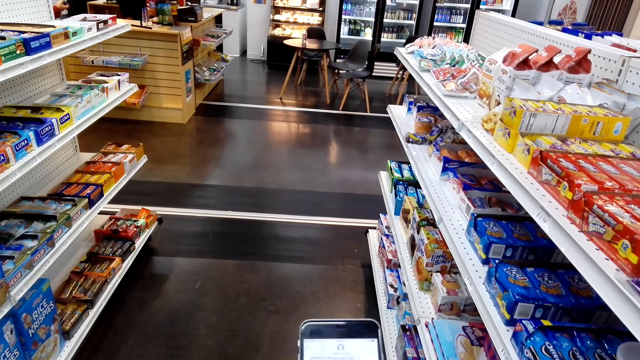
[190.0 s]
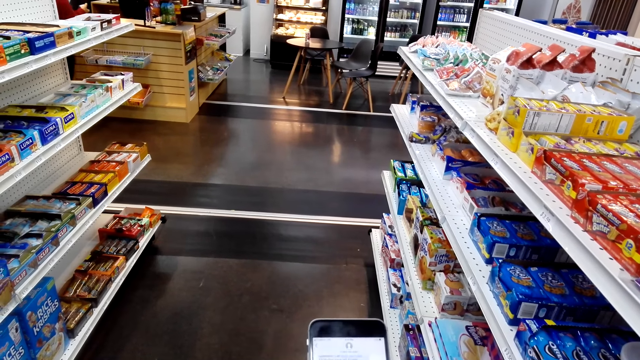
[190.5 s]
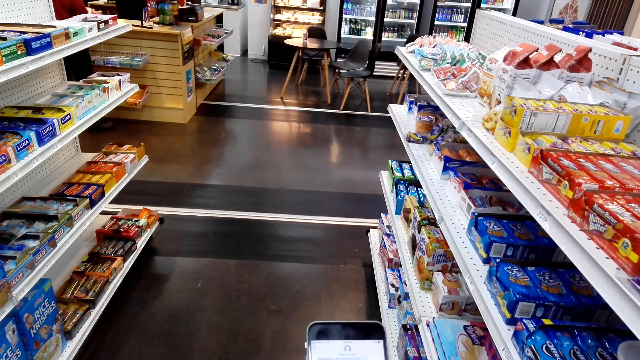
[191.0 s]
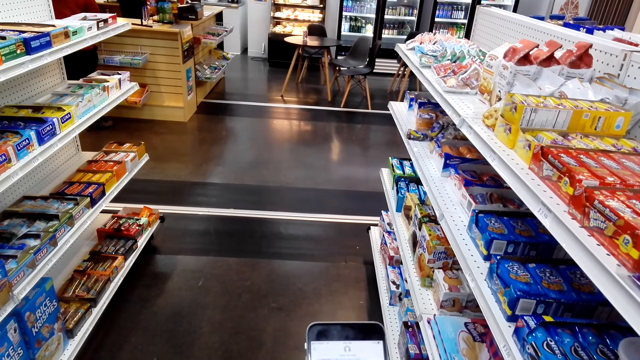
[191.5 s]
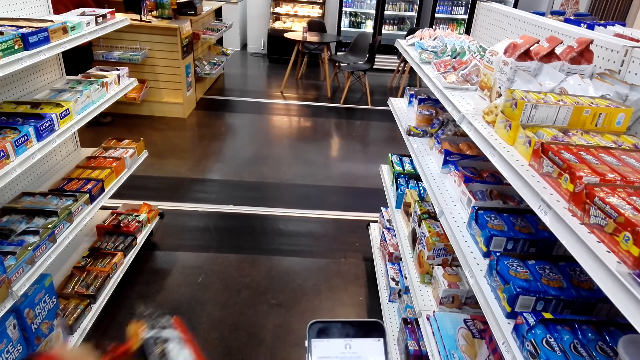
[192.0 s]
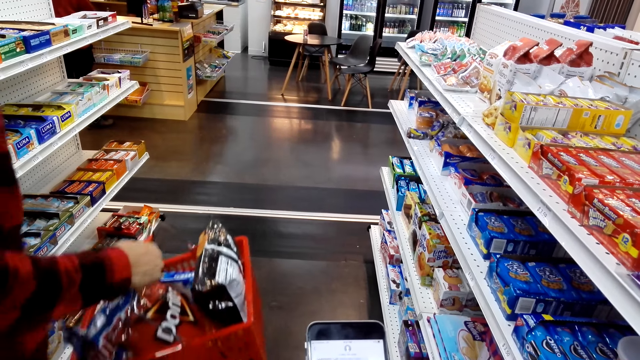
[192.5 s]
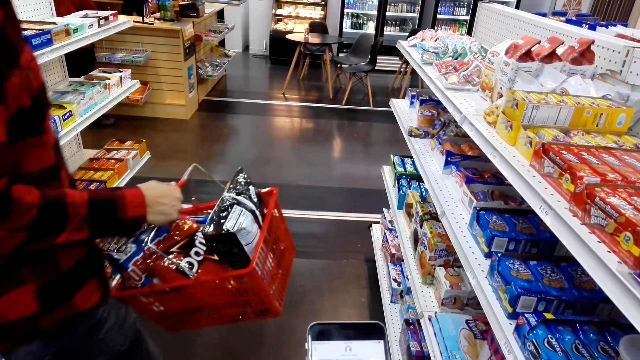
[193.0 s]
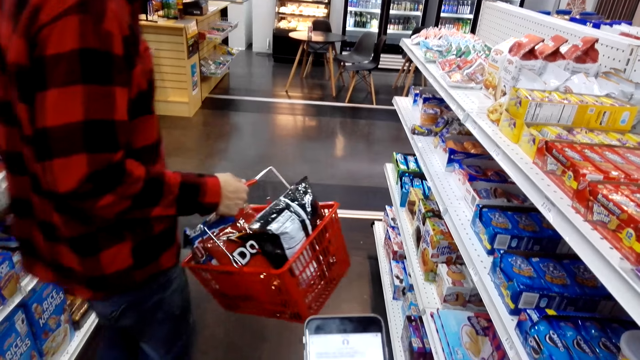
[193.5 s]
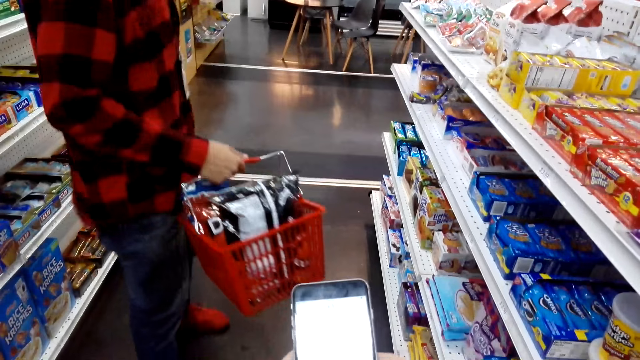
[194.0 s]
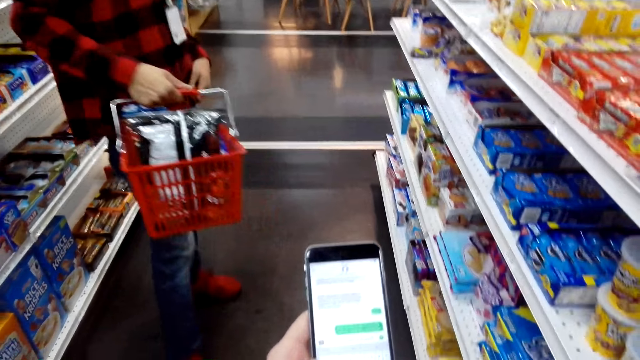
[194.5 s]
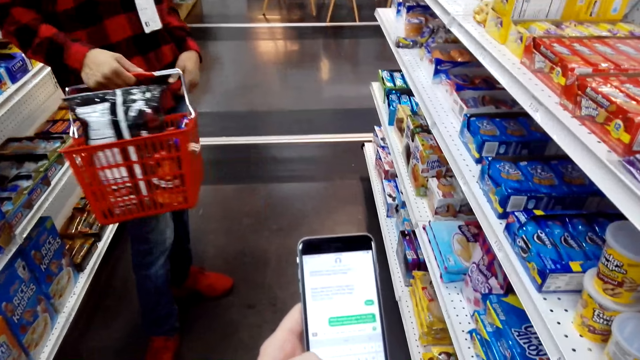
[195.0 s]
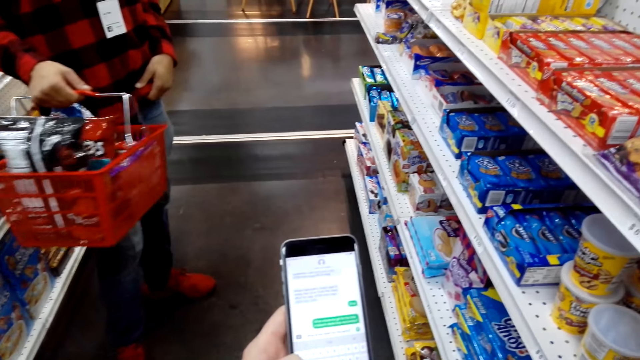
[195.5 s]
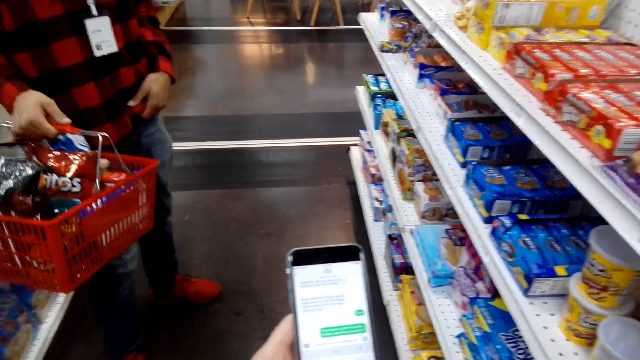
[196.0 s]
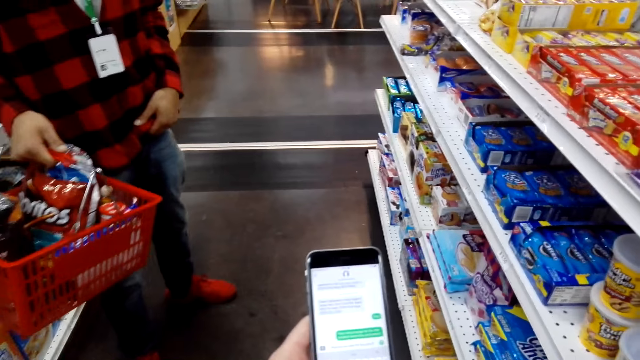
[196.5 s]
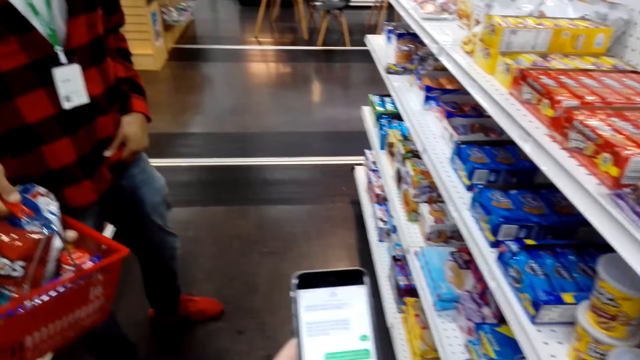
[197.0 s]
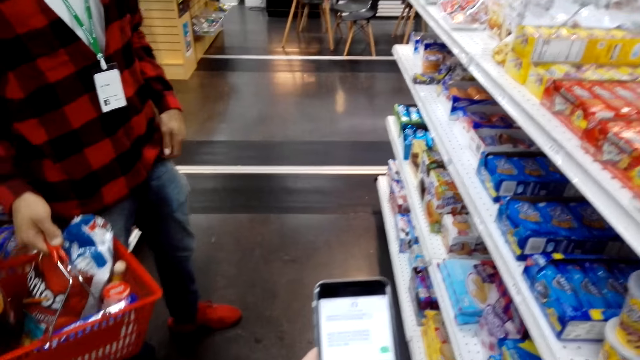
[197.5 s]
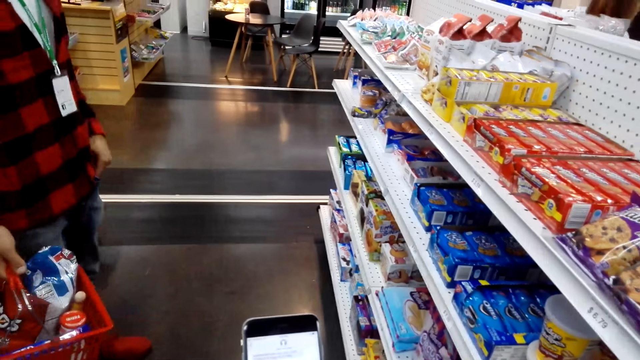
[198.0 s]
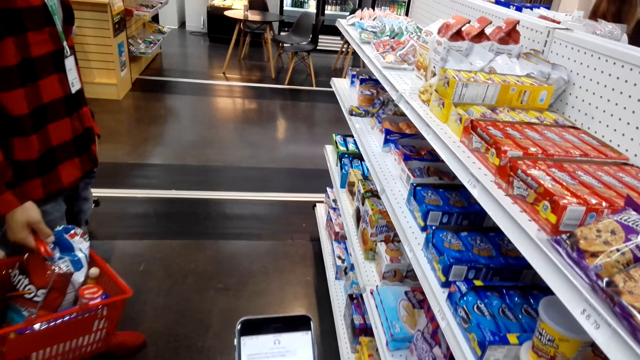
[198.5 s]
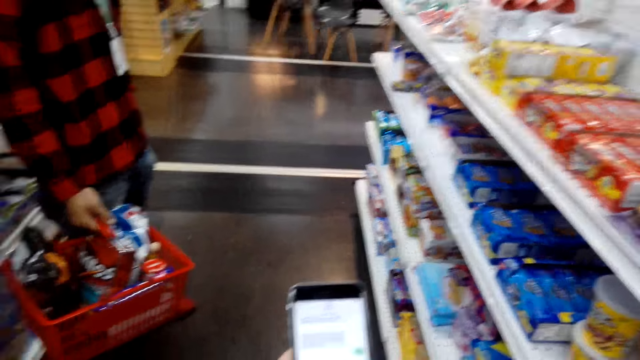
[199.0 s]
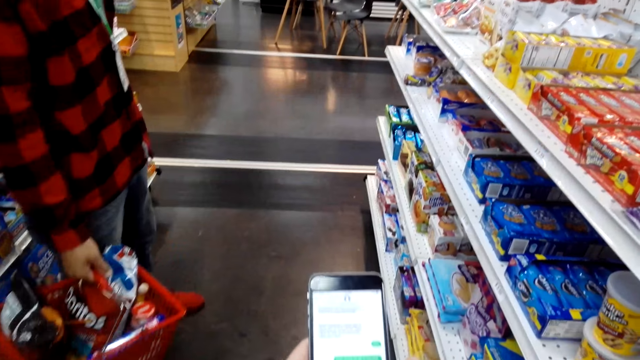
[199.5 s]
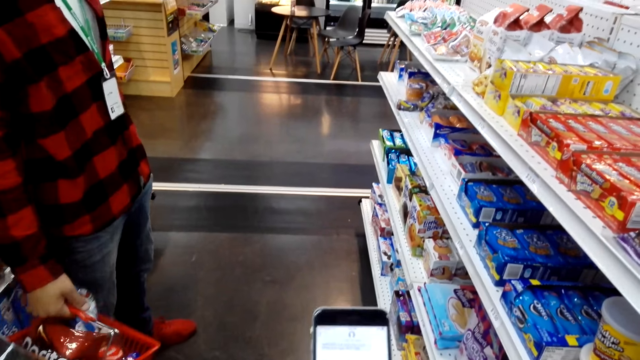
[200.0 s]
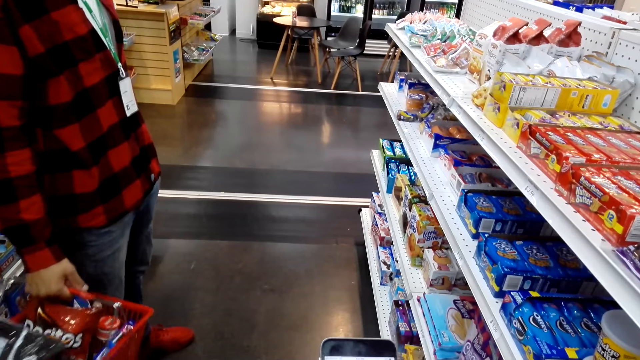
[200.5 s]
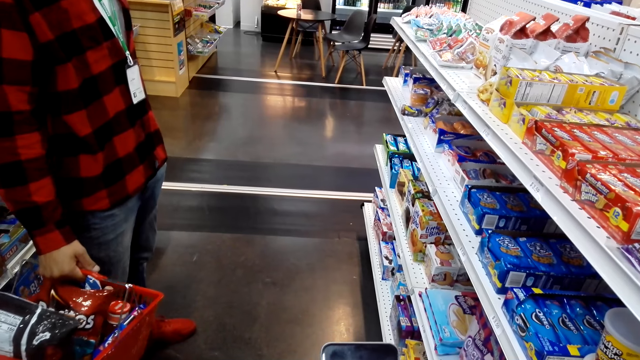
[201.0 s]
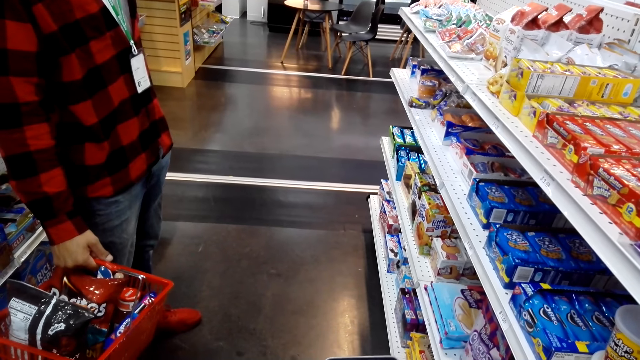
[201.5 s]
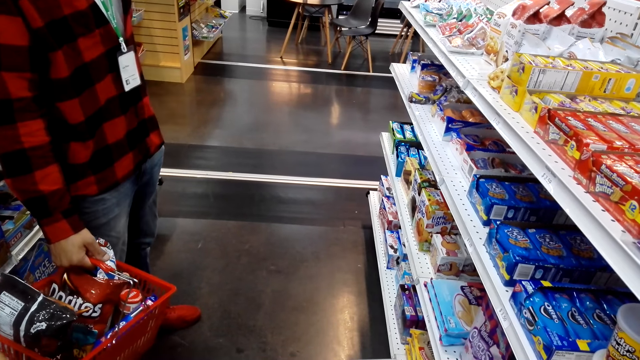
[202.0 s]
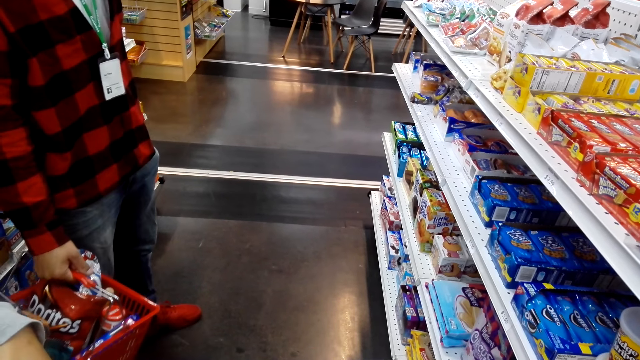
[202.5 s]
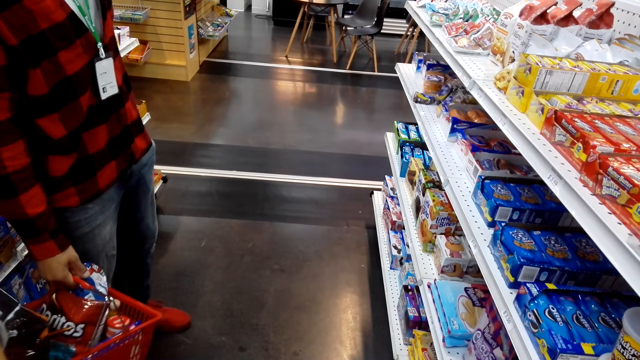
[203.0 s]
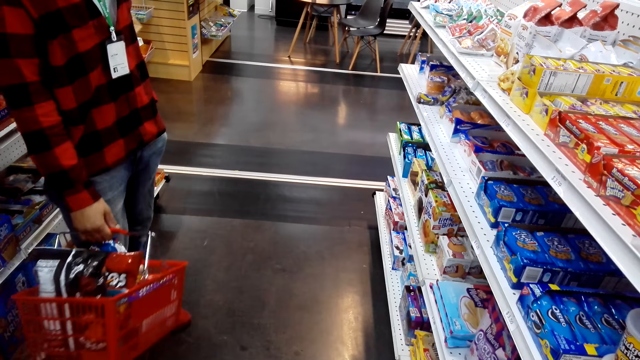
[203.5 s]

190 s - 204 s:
A person walks around. The person holds the basket. The camera wearer moves the hand up. They touch the face. They move the hand down. They type on a phone.

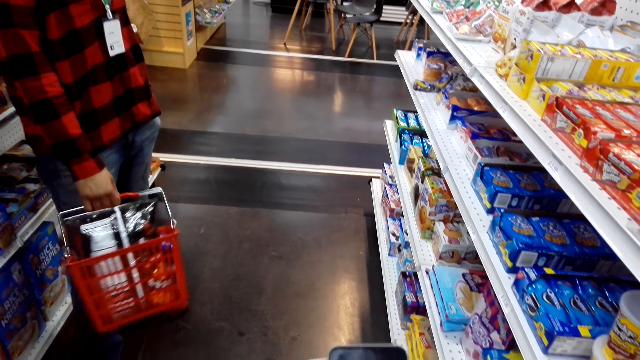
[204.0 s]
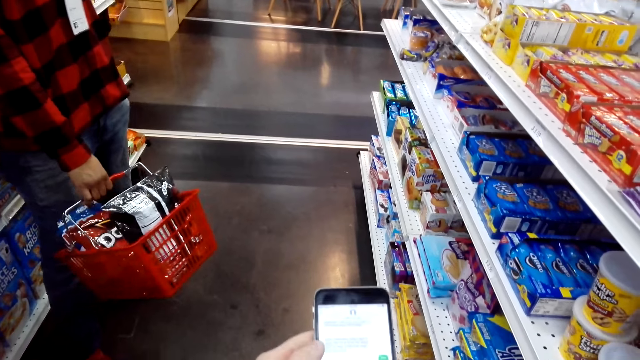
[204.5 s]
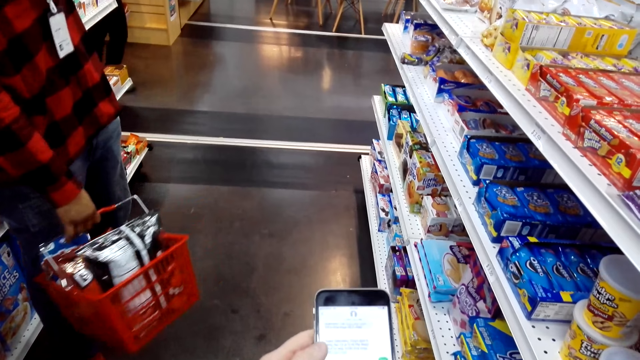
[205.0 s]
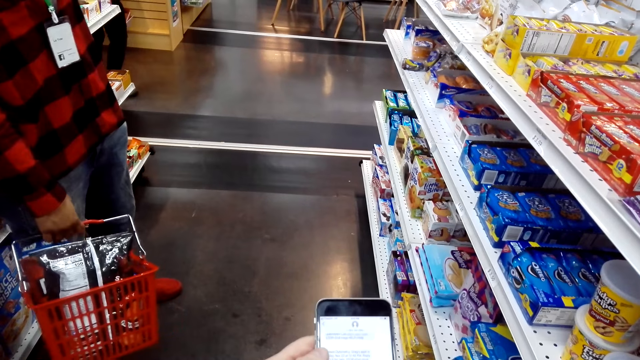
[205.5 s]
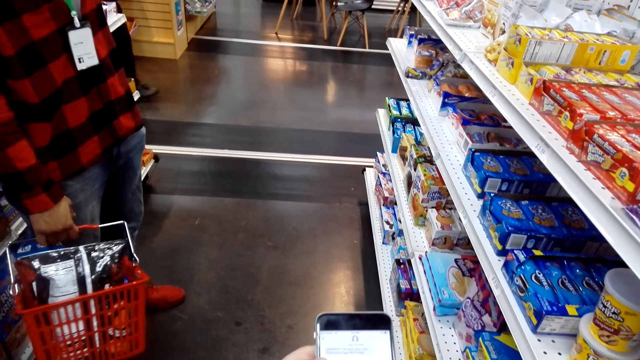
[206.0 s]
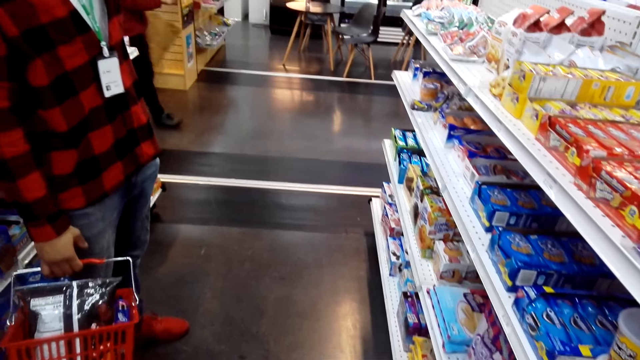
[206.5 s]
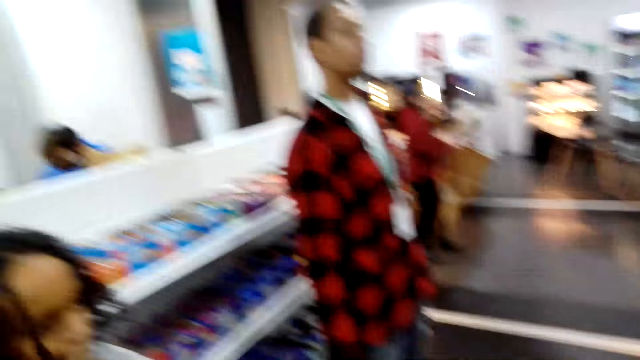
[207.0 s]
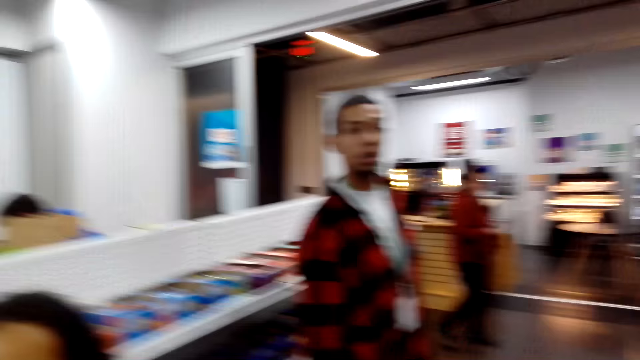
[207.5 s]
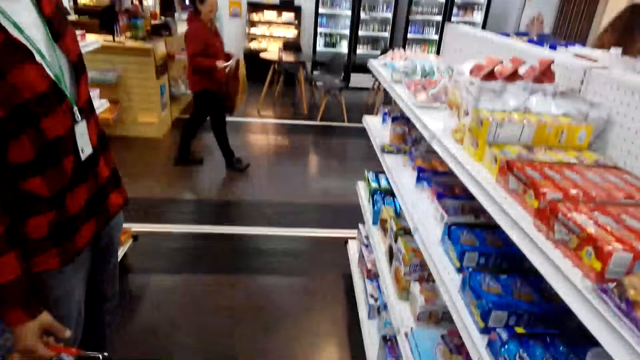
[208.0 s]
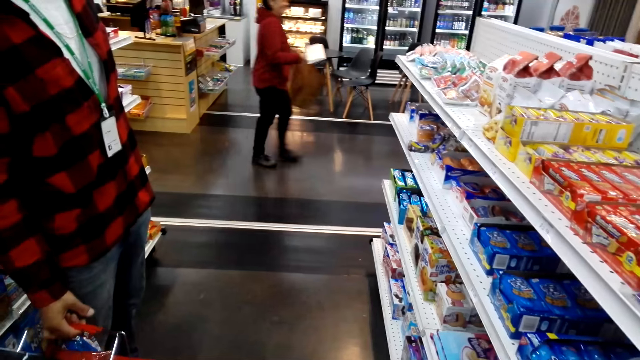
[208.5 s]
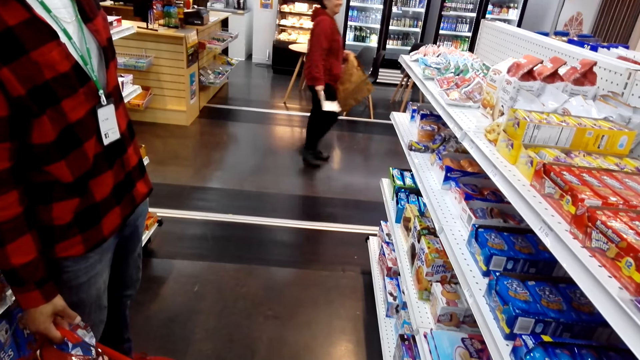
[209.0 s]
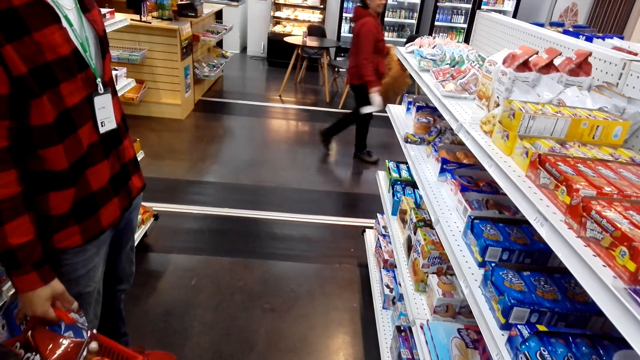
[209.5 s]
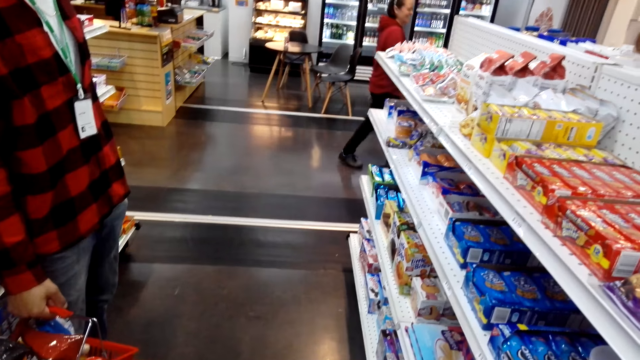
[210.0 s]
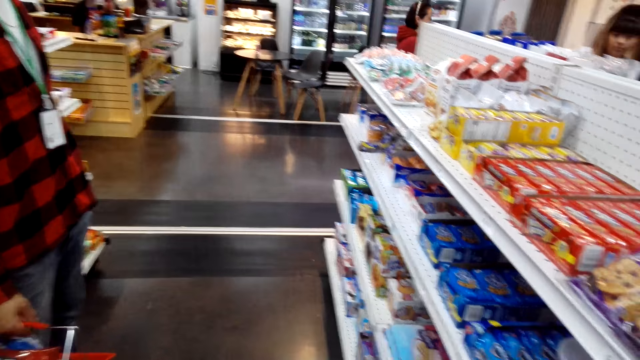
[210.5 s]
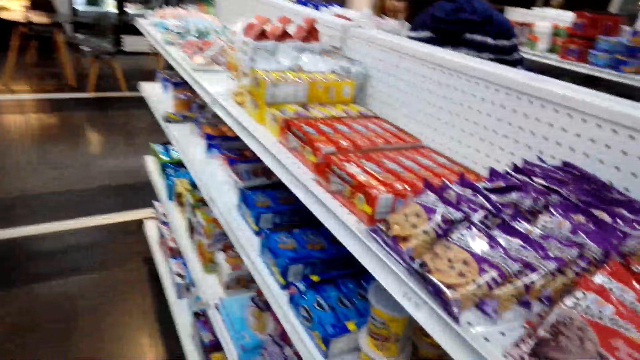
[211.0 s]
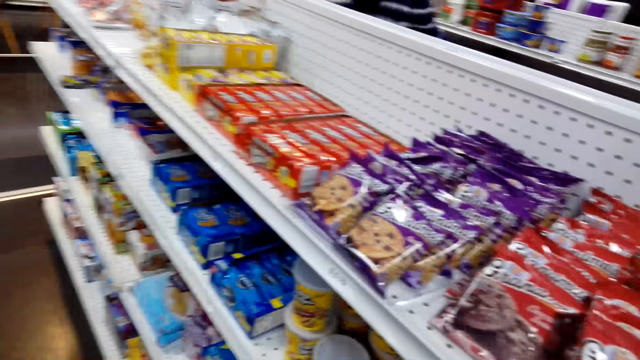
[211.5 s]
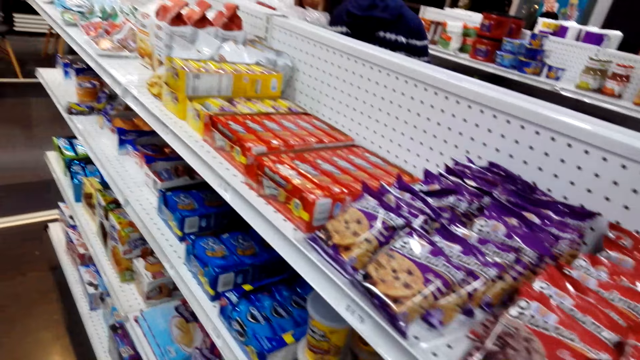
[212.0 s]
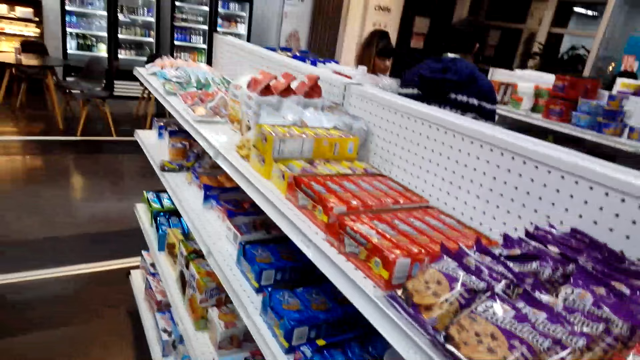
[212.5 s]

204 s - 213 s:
A person walks on the floor with the paper.
